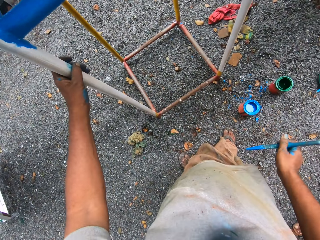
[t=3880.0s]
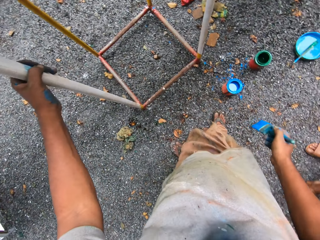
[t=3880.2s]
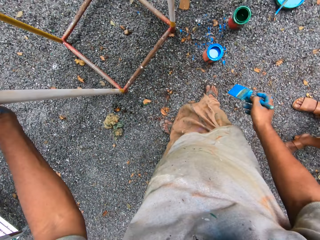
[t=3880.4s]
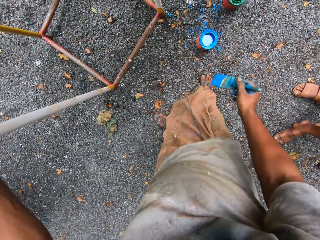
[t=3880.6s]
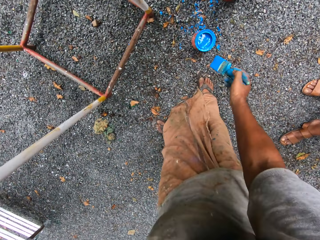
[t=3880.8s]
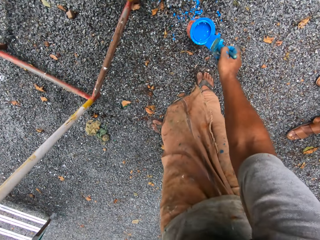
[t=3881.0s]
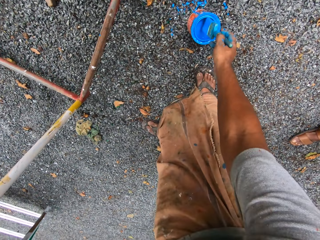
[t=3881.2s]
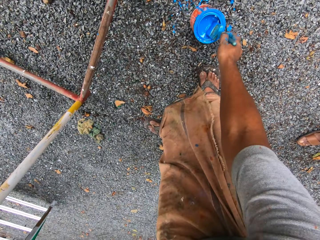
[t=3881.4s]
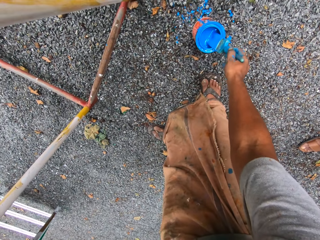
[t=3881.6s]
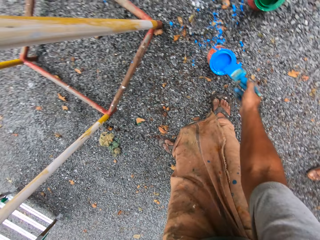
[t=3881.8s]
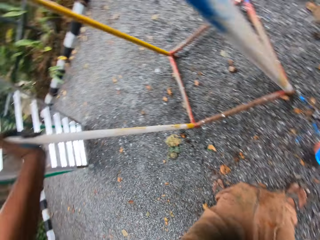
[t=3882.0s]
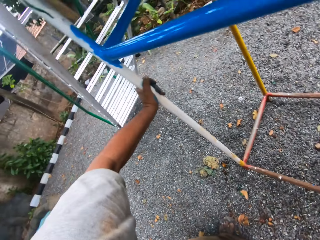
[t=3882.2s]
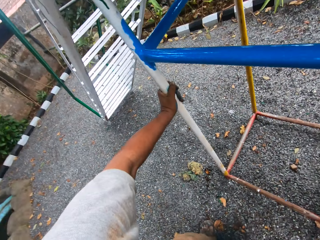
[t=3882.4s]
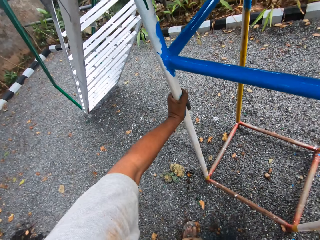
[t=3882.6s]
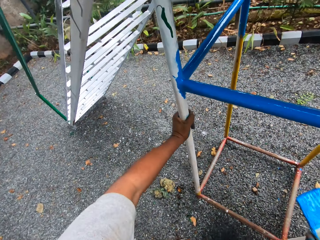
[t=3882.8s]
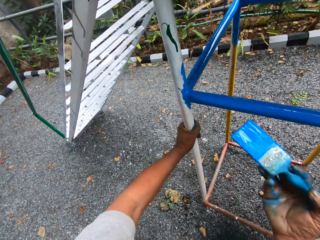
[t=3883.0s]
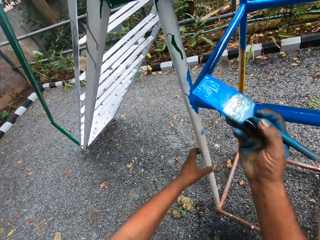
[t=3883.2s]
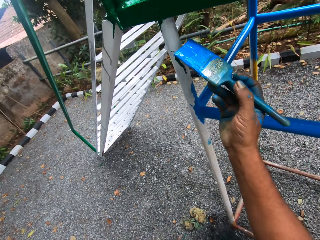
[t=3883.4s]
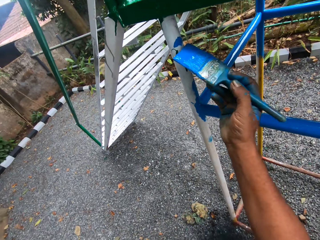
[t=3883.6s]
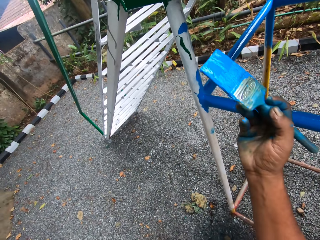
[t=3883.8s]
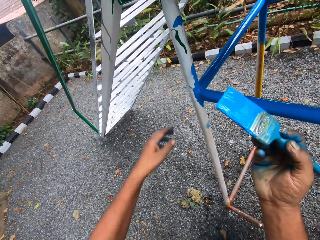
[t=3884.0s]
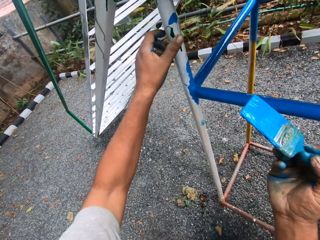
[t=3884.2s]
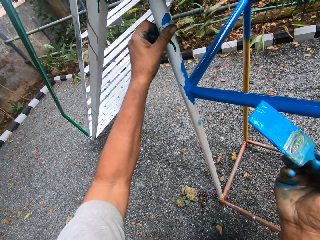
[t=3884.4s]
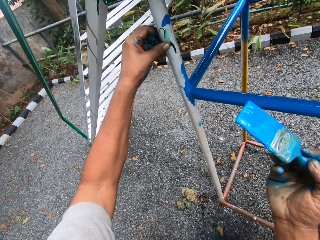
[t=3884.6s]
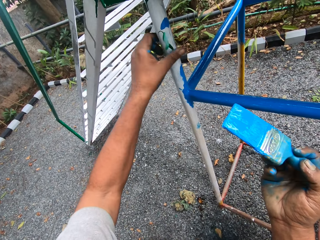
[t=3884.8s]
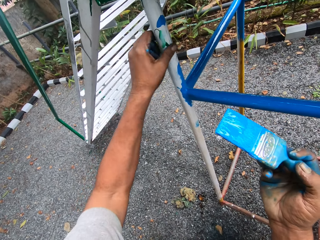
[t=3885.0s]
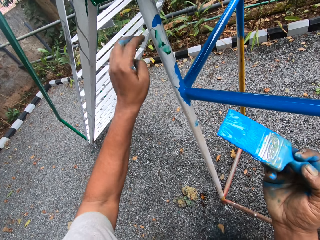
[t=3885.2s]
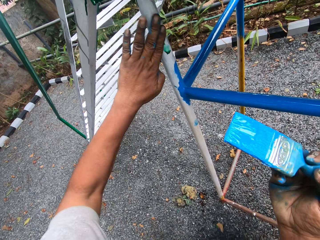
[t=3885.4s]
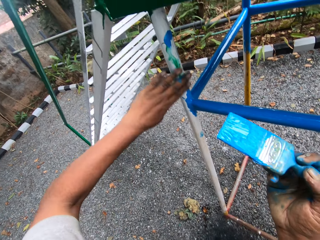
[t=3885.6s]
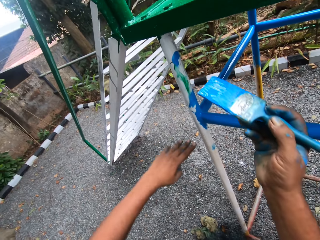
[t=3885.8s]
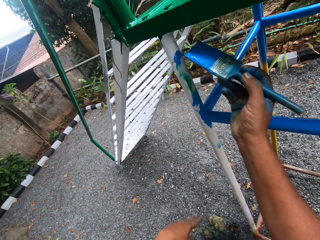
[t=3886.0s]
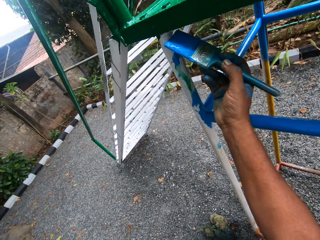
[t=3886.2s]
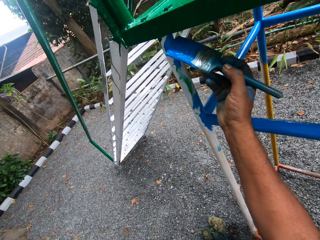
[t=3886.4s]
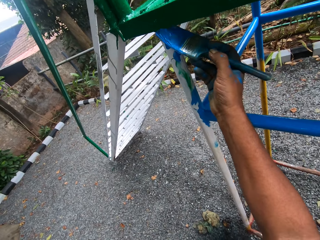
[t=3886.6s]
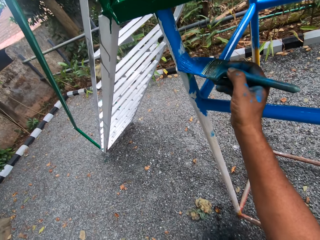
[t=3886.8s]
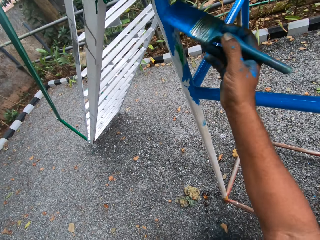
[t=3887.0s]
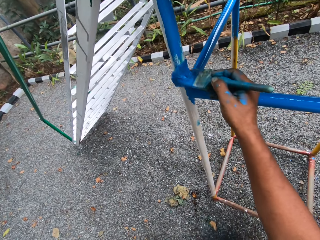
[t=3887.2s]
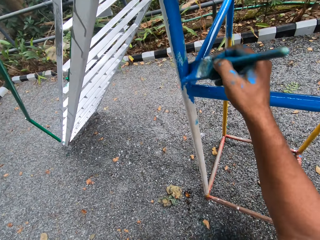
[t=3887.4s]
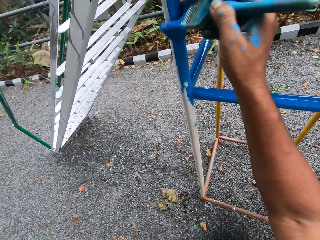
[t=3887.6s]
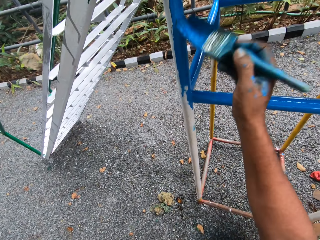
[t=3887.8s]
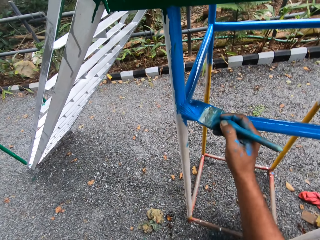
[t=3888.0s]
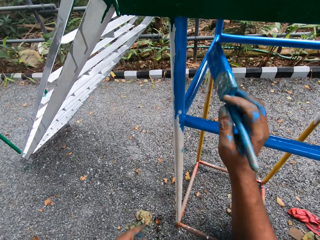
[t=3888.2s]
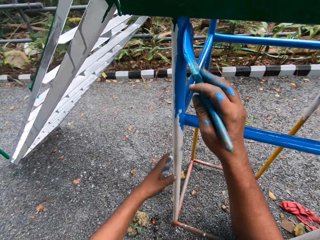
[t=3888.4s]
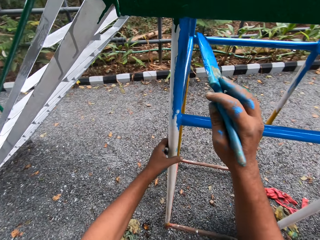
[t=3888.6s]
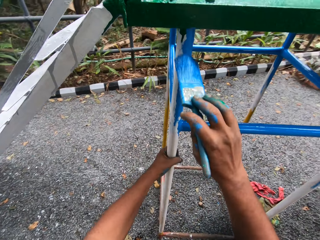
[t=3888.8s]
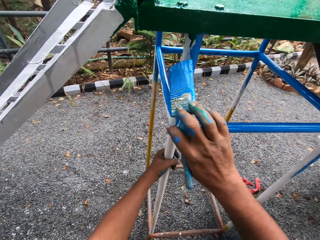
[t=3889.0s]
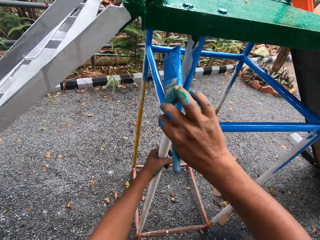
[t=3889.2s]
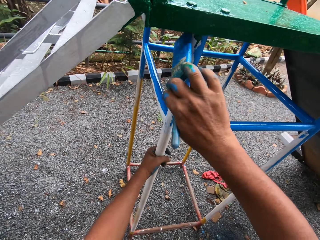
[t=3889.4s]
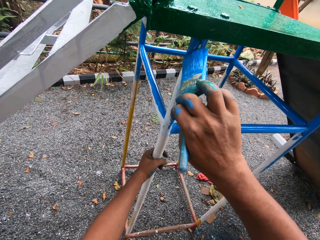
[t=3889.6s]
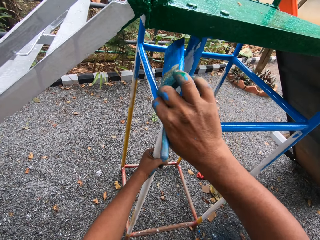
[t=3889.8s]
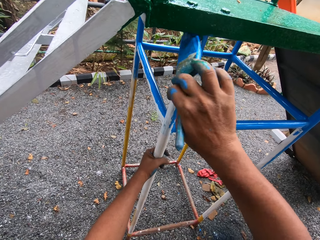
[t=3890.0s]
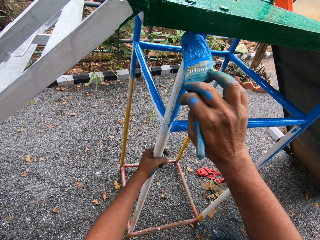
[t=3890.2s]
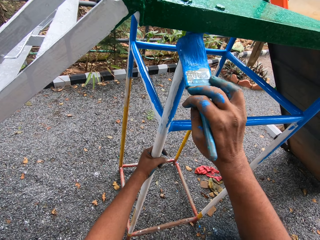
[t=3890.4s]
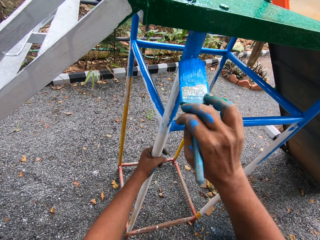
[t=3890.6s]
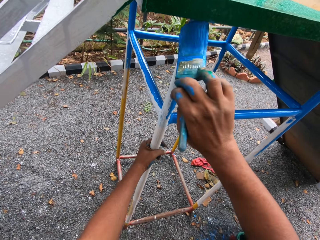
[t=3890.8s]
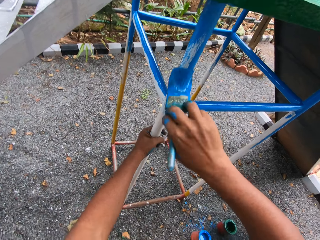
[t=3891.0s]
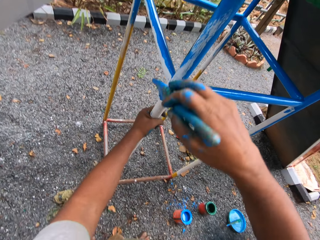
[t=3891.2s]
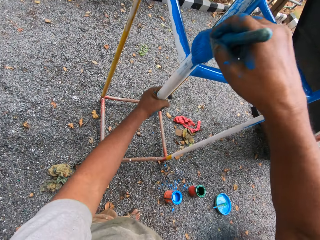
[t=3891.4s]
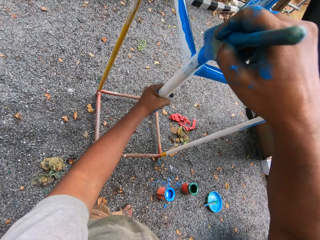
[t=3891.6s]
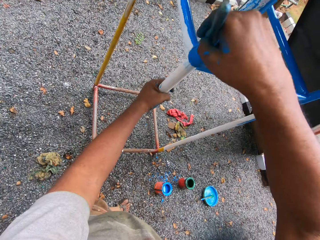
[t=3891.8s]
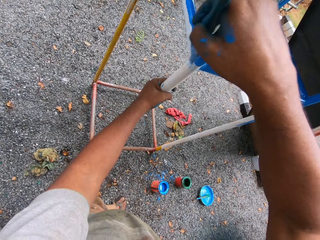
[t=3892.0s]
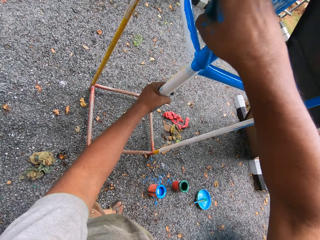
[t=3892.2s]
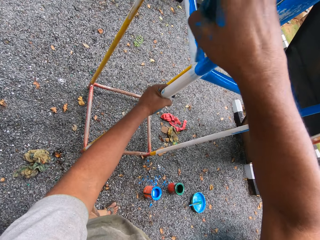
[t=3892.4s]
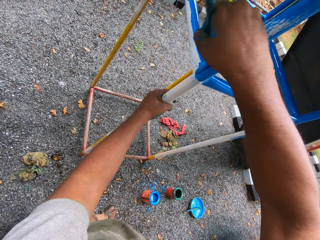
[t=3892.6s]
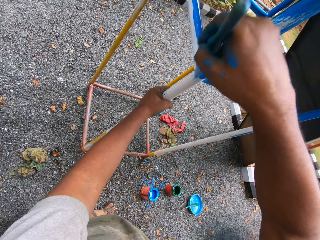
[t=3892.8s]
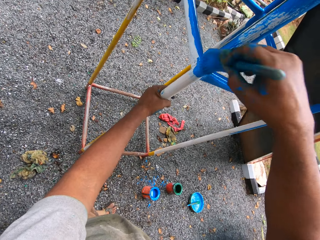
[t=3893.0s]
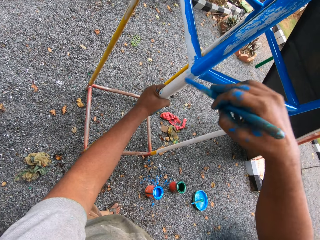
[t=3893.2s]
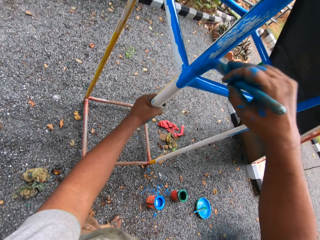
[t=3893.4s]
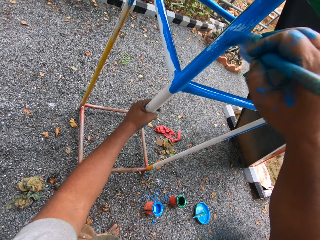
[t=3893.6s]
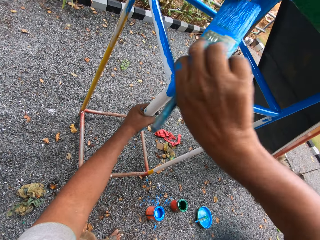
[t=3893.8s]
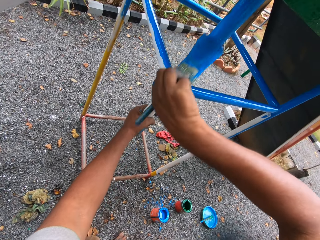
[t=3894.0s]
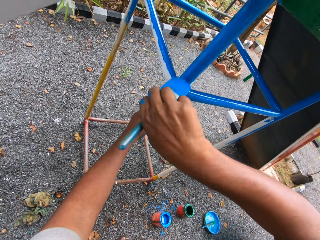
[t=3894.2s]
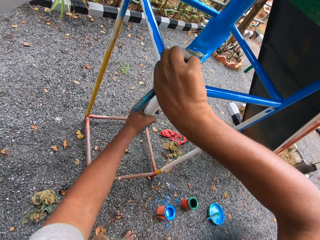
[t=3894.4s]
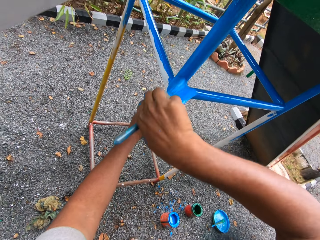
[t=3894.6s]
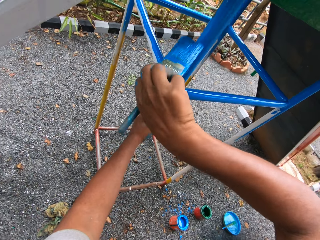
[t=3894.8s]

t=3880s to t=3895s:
The camera wearer scoops paint from the paint container with the paint brush. He puts the brush in the paint can. He paints the metal structure with the paint brush. He wipes the metal structure with his left hand. He touches the metal pole with his left hand. He paints the metal structure with the paint brush. He holds the metal structure with his left hand. He touches the metal pole with his left hand. He paints the kids' playground with the painting brush.

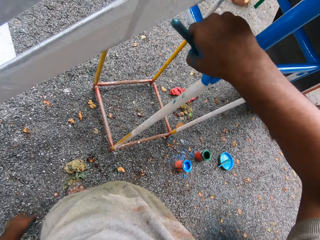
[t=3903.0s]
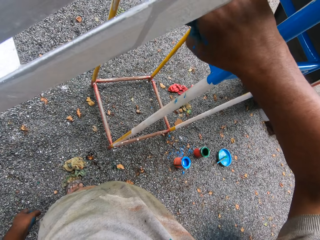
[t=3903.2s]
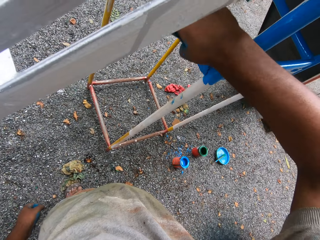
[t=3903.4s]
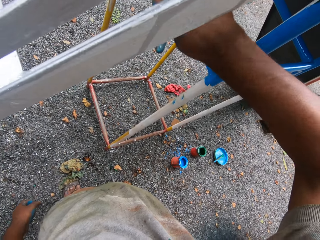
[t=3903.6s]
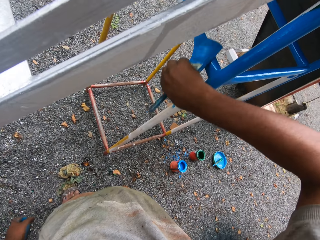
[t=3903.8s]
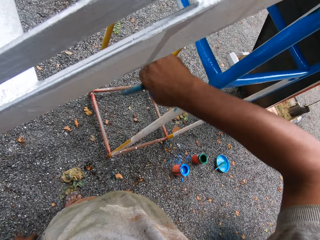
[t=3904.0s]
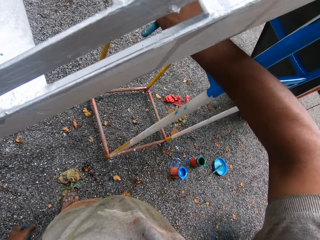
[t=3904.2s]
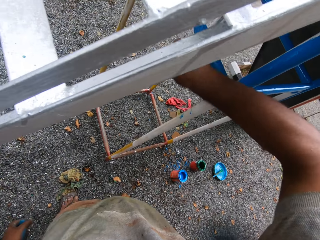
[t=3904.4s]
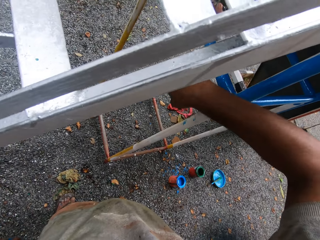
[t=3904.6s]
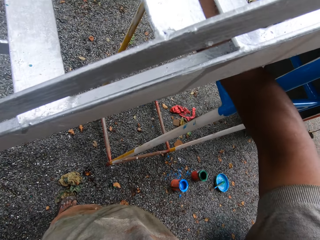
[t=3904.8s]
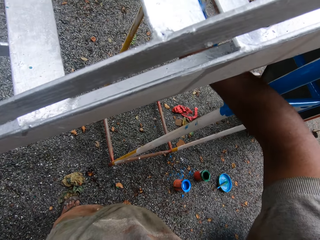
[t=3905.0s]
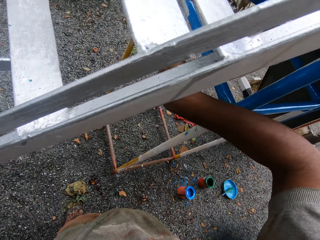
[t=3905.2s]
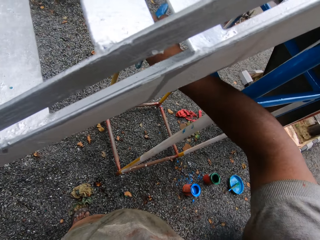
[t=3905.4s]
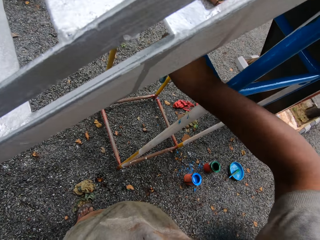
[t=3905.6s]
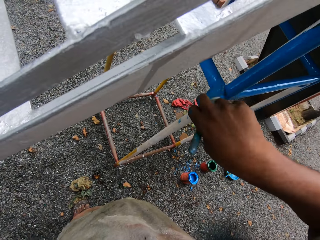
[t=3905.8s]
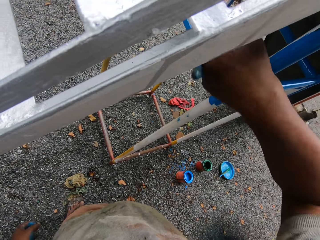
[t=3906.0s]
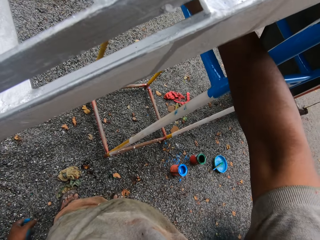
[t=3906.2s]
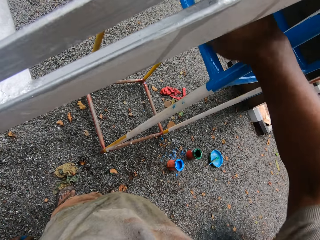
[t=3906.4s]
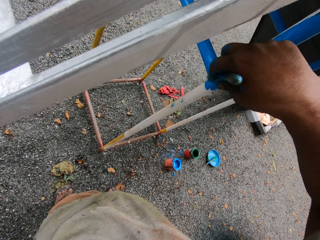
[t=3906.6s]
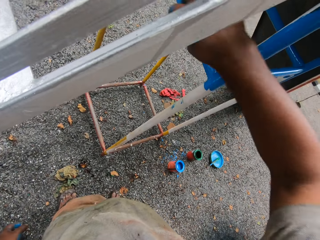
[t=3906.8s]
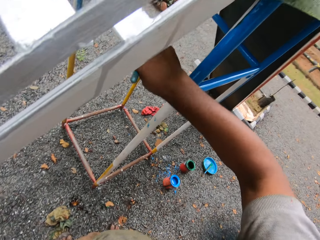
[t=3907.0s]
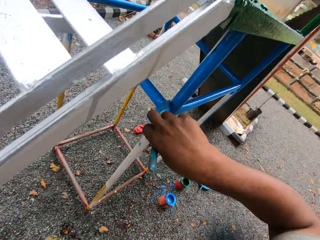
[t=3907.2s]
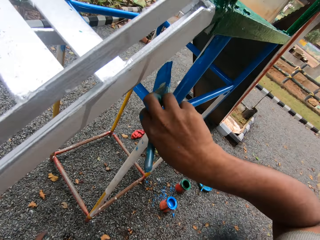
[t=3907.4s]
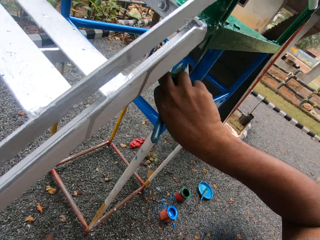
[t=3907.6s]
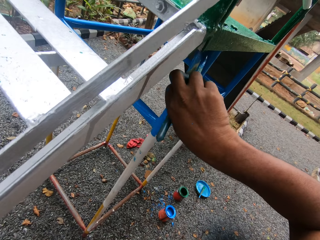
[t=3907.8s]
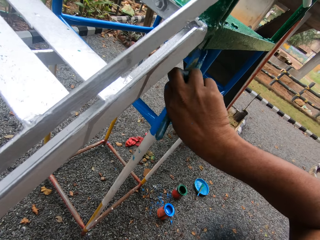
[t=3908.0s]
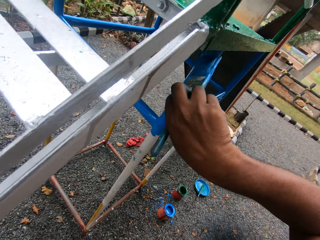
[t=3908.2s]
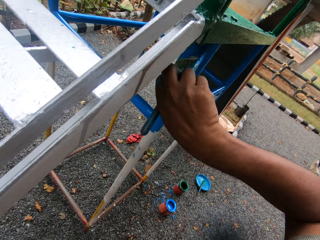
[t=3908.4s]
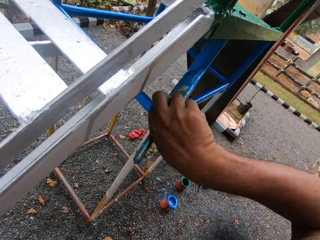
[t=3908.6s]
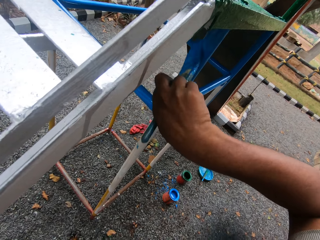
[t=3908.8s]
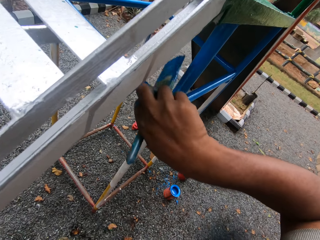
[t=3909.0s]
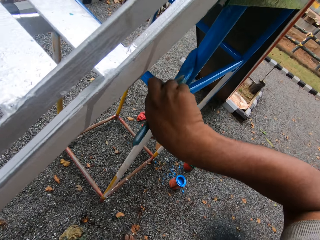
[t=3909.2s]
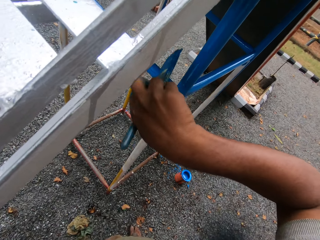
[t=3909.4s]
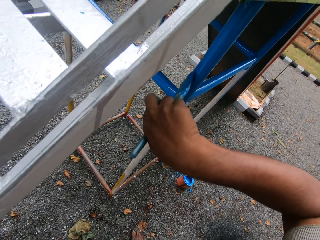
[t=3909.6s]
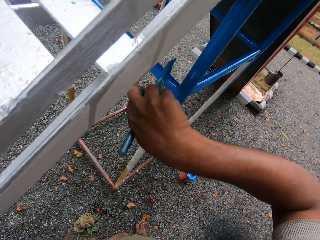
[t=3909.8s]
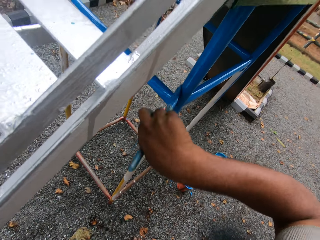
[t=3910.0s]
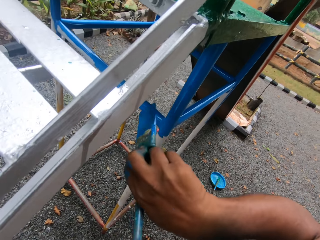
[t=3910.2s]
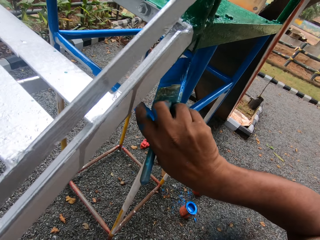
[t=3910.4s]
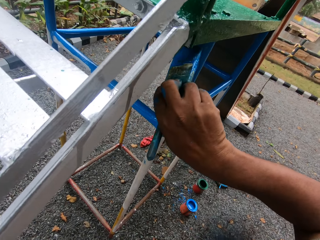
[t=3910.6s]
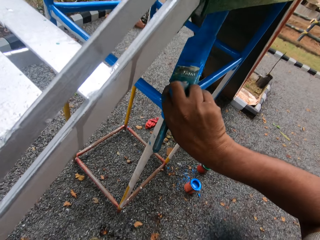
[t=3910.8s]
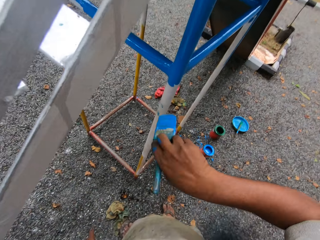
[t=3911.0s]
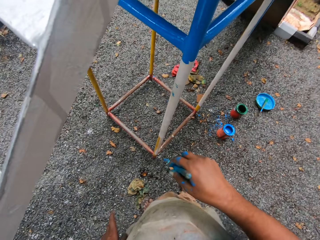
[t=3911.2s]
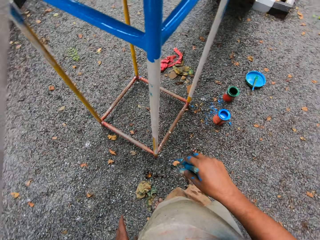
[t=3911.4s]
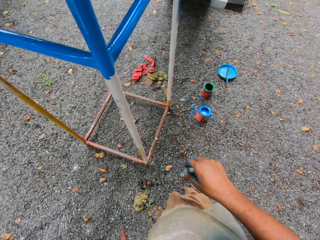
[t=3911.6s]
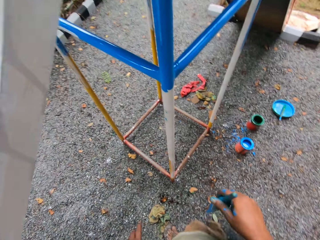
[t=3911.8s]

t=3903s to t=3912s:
The camera wearer removes his left hand from the metal structure. He paints the kids' playground with the painting brush.
